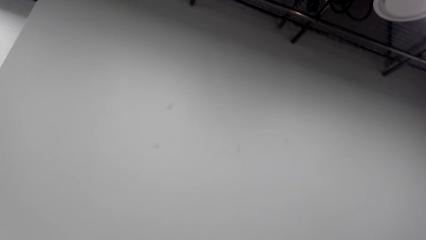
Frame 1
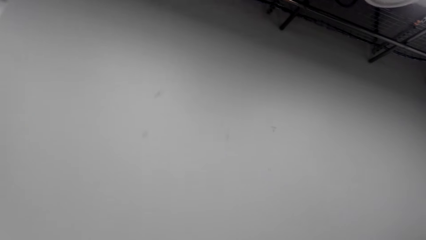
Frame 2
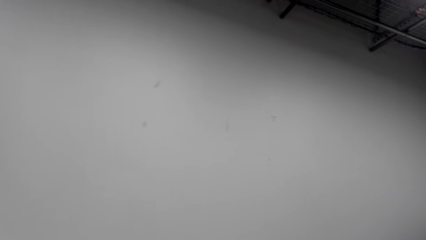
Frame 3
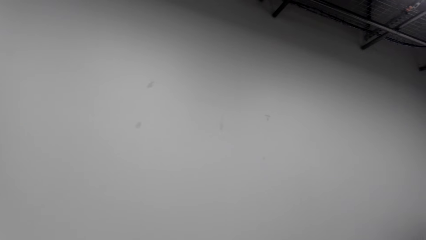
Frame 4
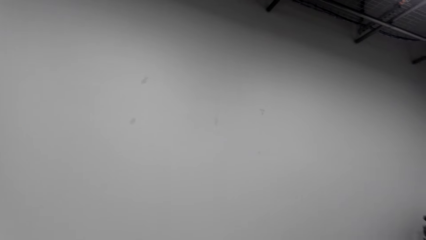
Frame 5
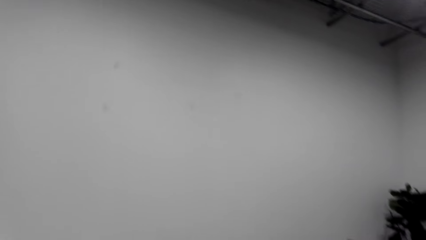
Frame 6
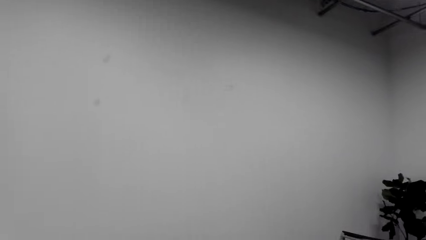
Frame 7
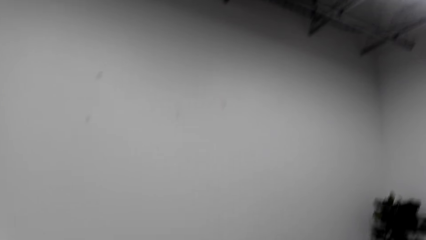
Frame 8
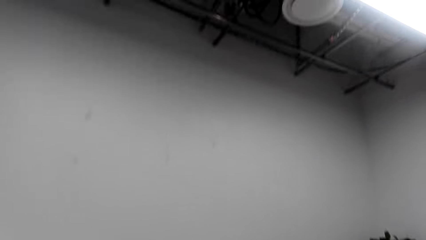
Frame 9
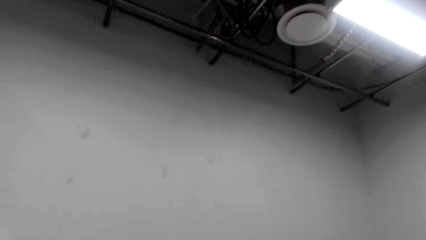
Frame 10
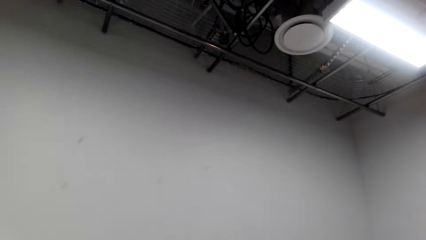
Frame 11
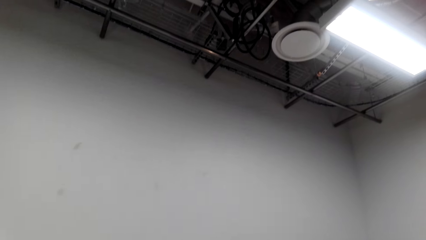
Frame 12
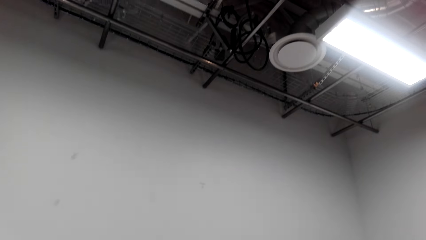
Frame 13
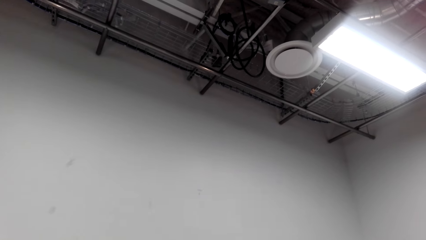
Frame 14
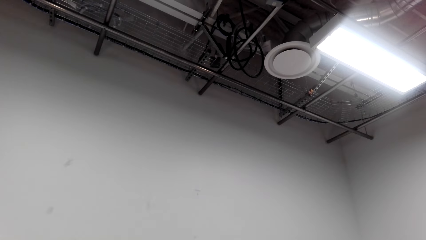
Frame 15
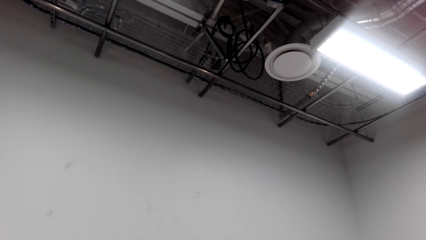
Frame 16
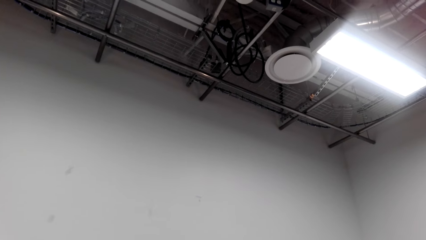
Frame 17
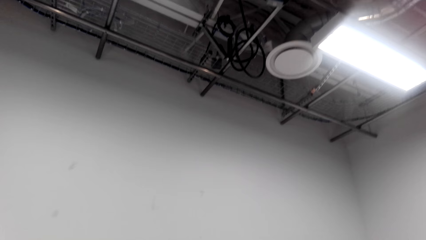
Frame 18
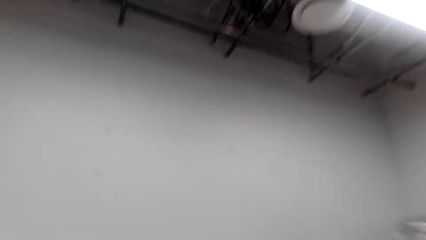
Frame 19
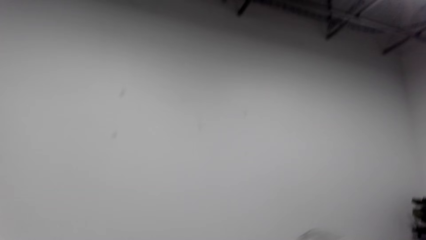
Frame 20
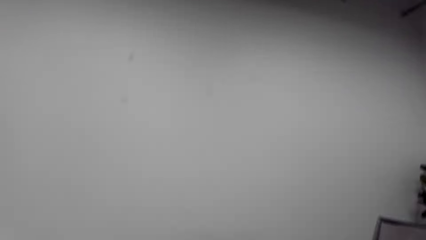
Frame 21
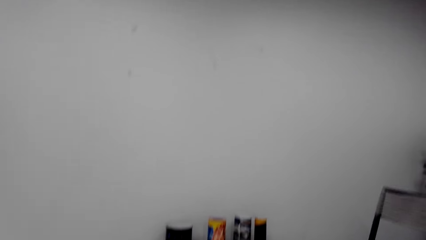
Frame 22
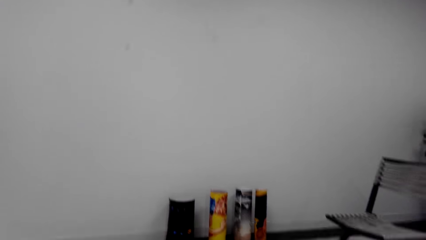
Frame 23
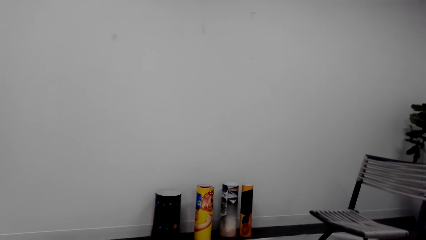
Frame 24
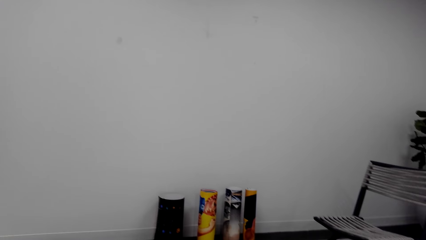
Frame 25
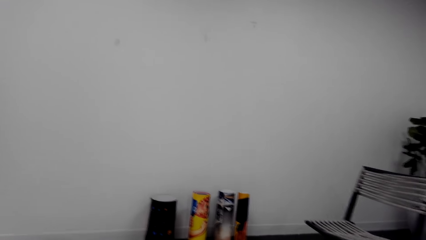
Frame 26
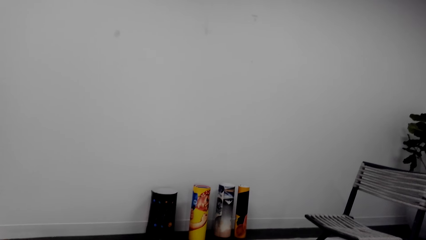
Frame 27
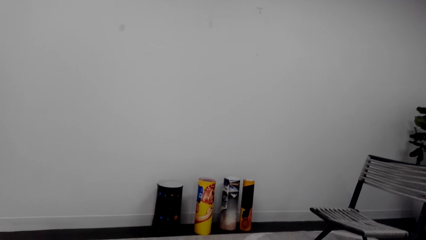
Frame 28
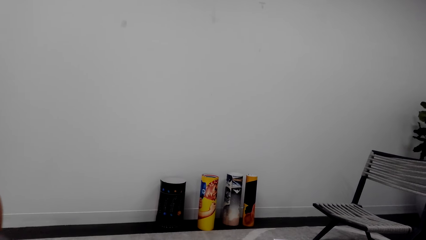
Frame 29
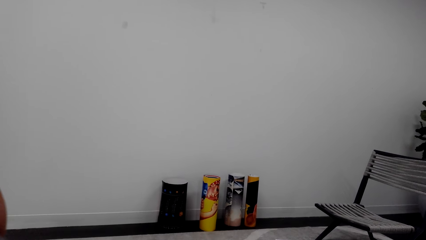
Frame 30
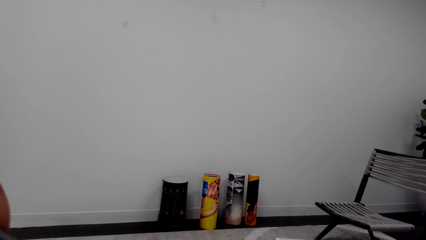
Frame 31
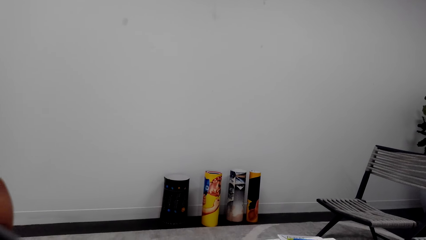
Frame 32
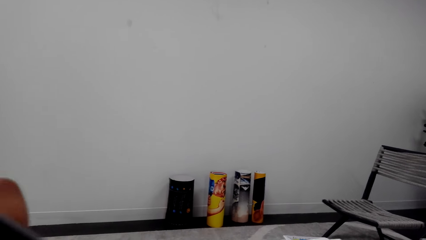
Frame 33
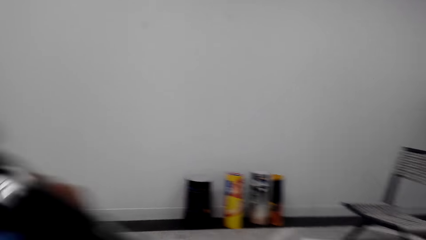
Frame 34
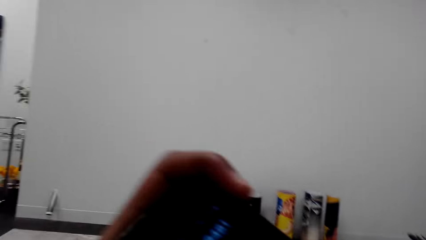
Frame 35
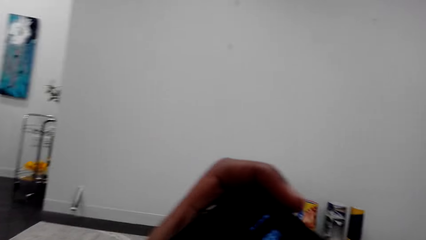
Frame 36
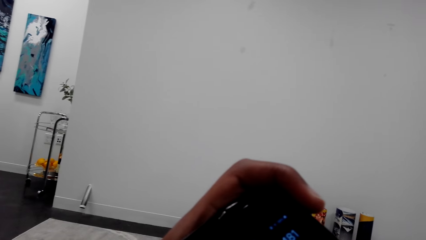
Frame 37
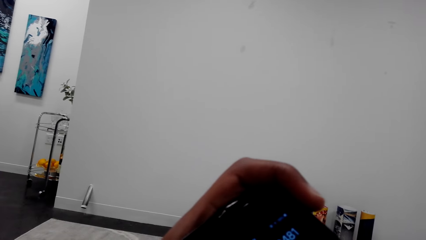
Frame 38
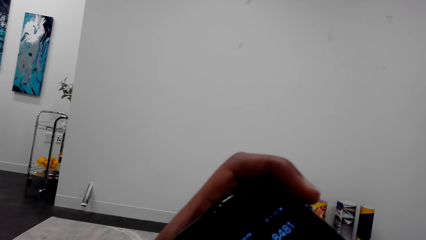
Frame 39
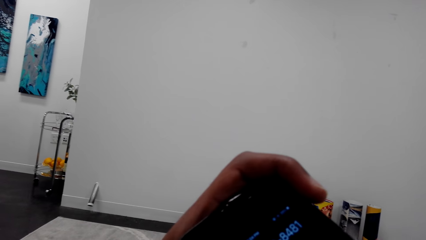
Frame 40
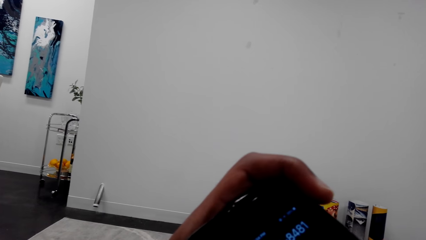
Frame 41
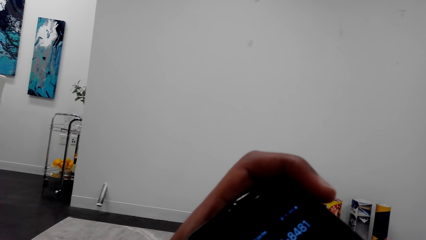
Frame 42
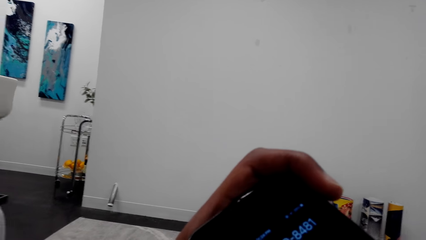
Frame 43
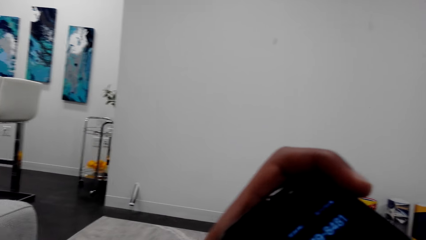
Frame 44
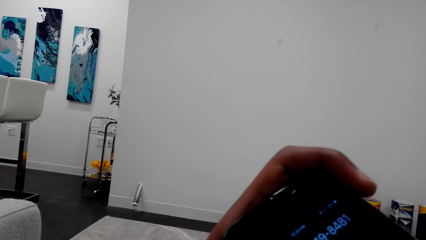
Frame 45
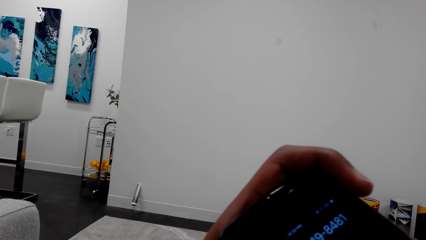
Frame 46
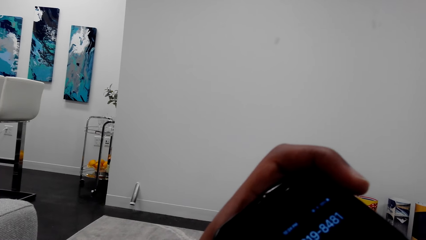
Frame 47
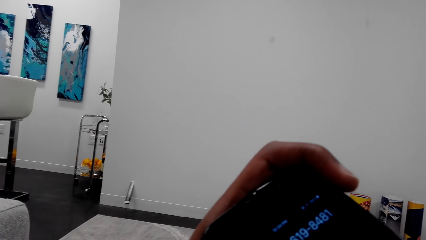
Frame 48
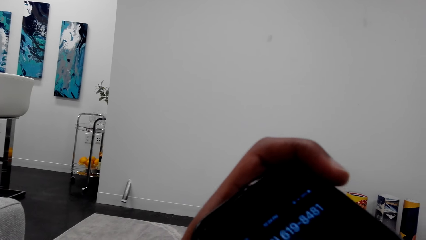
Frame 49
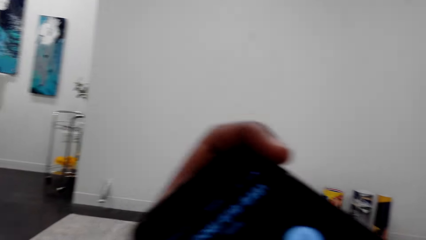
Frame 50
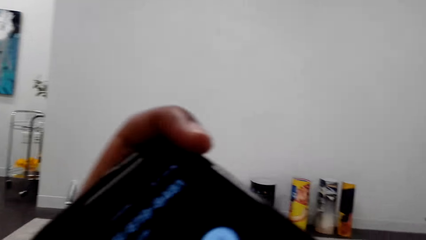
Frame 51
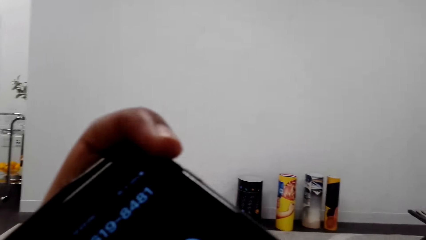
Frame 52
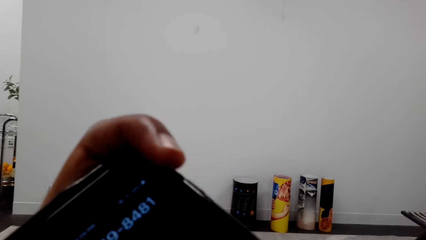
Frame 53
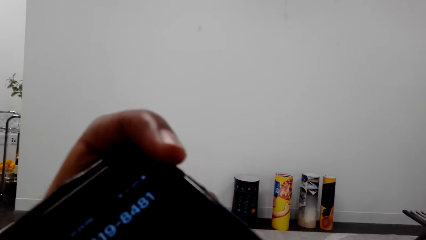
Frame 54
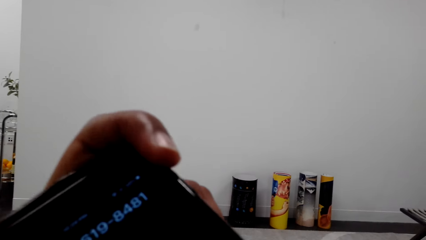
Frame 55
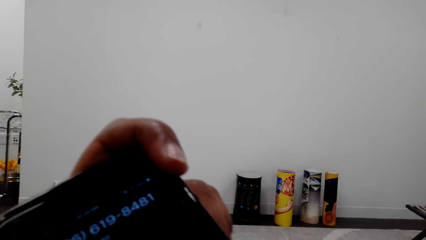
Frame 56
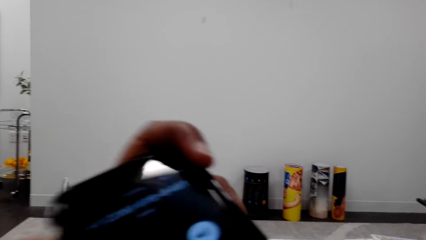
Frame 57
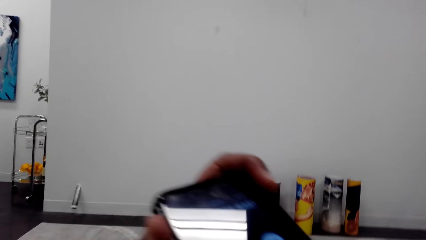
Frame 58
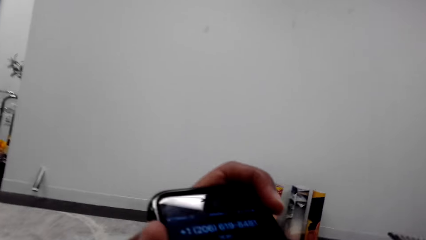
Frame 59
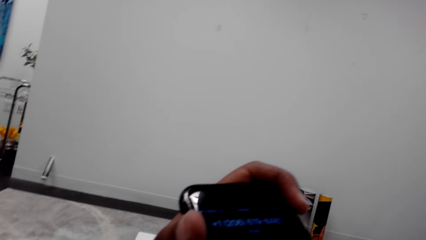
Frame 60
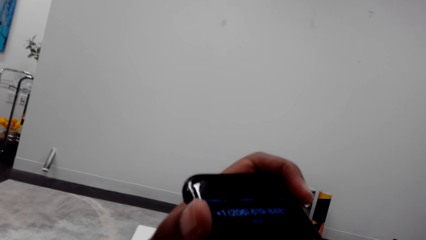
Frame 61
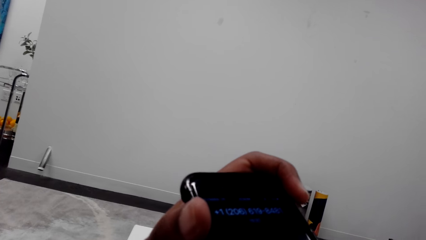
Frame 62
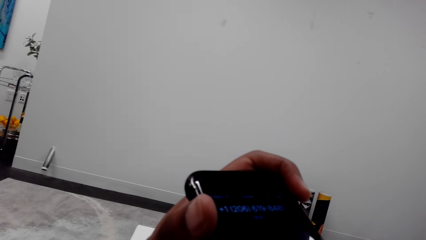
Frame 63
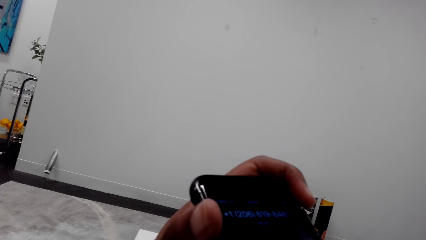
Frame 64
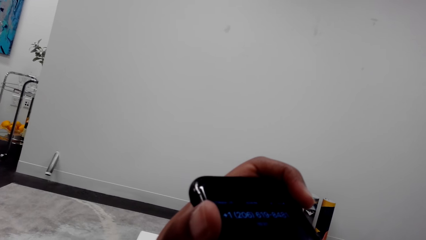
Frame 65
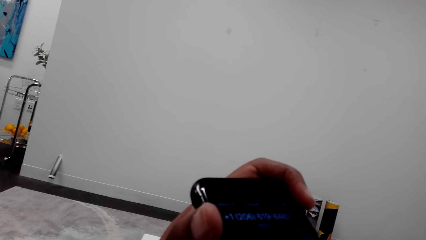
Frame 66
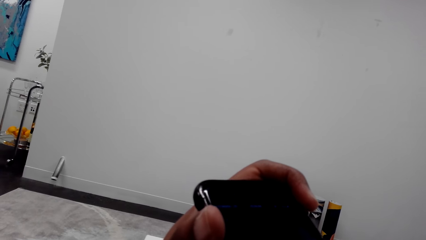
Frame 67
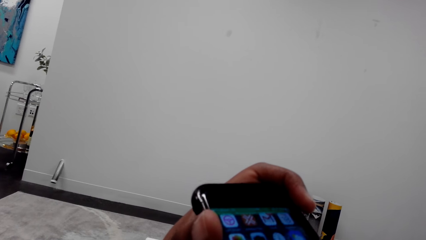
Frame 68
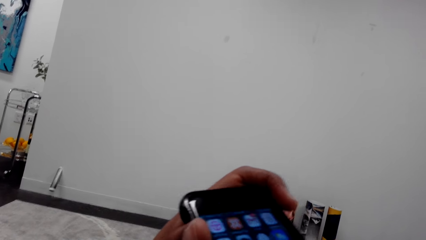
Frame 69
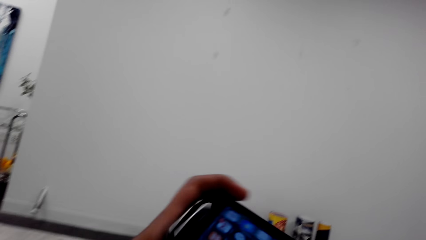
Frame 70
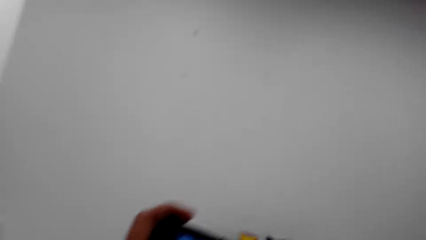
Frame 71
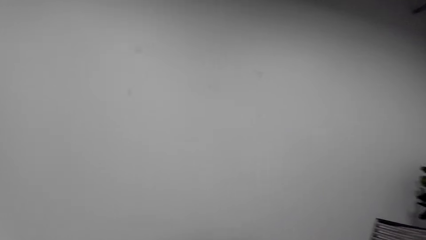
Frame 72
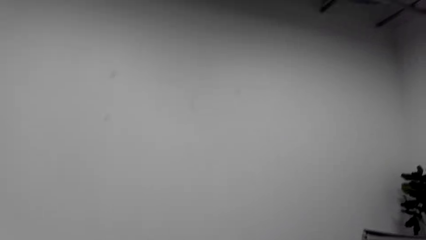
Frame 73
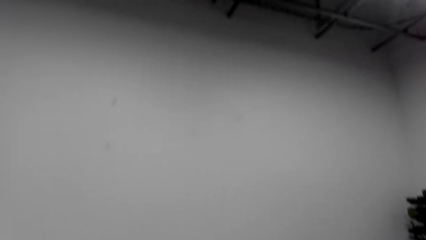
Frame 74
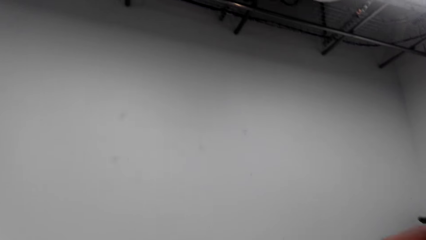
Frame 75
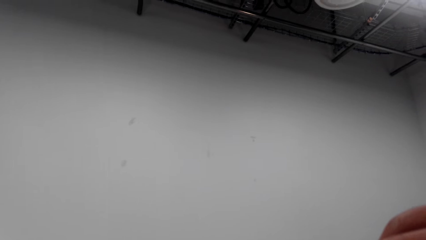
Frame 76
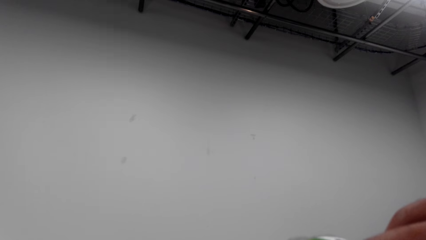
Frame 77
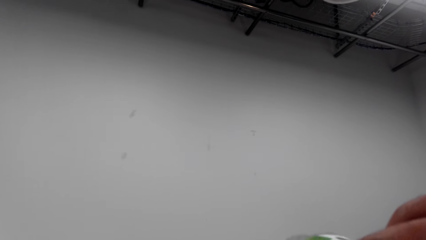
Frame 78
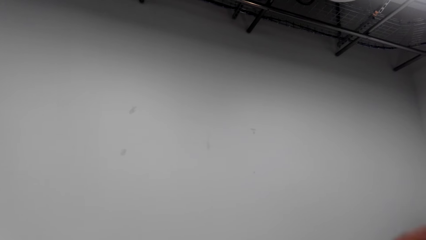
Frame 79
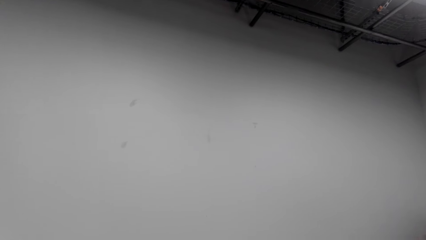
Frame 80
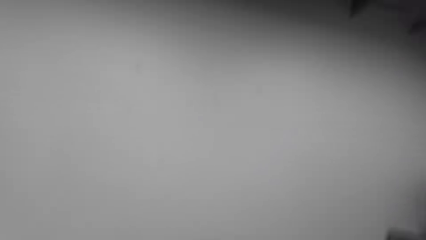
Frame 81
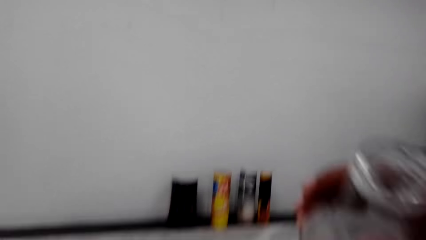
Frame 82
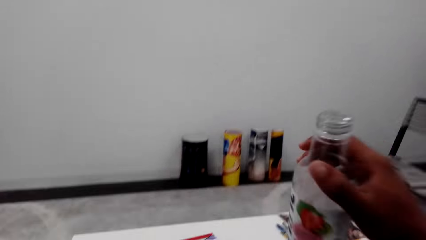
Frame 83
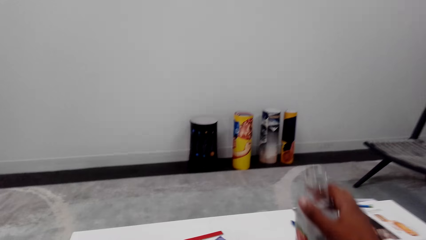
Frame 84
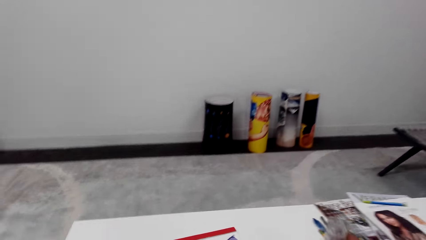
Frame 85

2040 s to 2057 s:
The camera wearer looks around. He moves the phone. He holds his phone with his left hand. He looks at the phone. He moves the phone. He drinks something in the bottle. He looks around. He lifts the right hand. He looks around. He moves the bottle.
